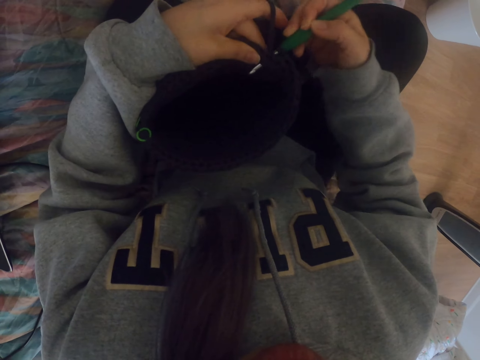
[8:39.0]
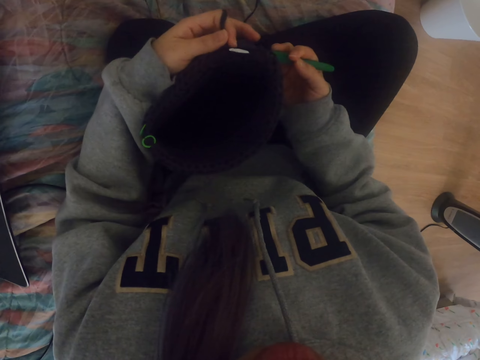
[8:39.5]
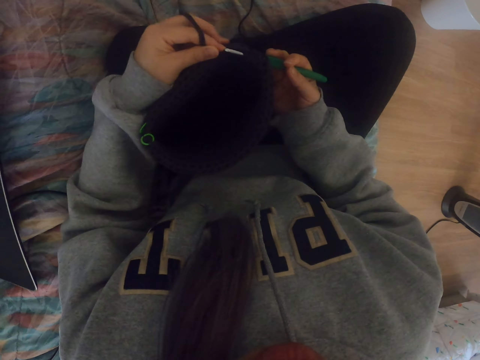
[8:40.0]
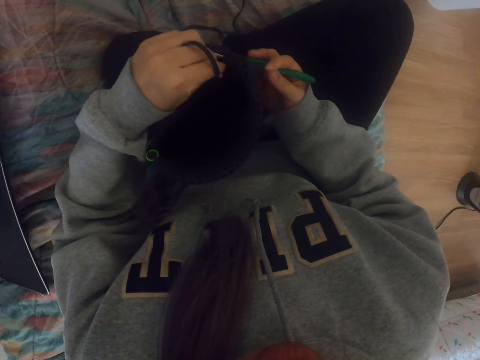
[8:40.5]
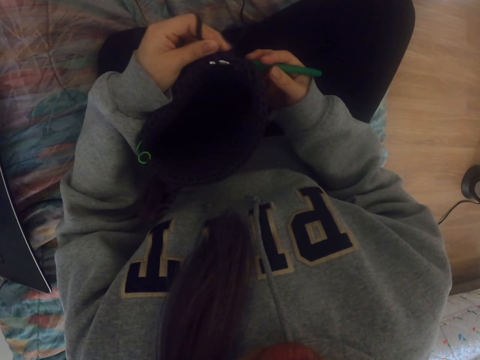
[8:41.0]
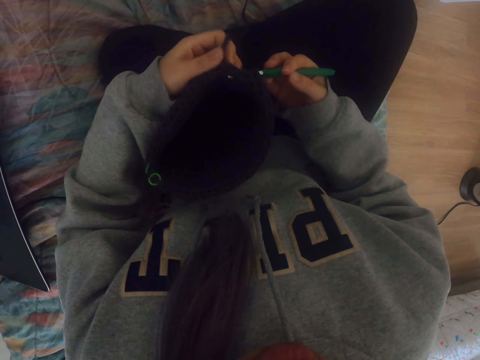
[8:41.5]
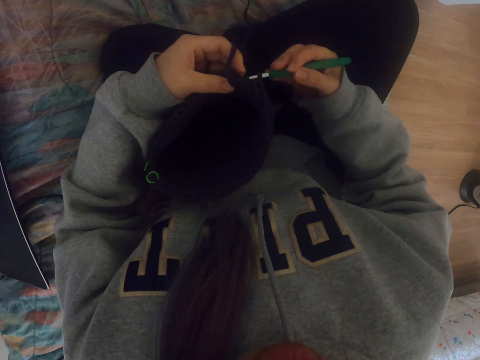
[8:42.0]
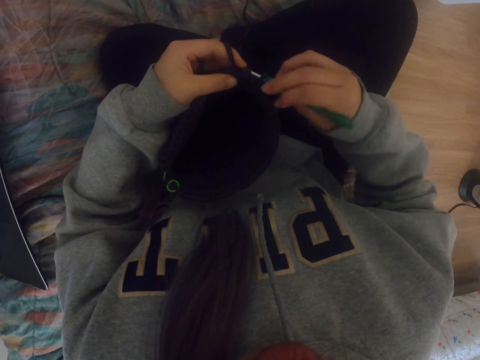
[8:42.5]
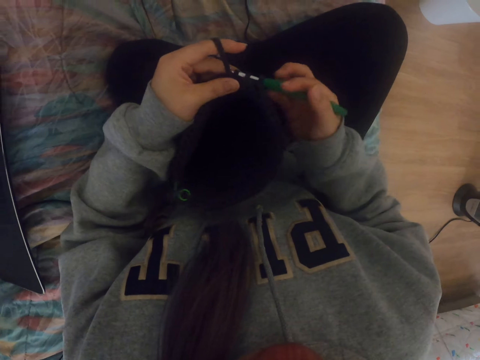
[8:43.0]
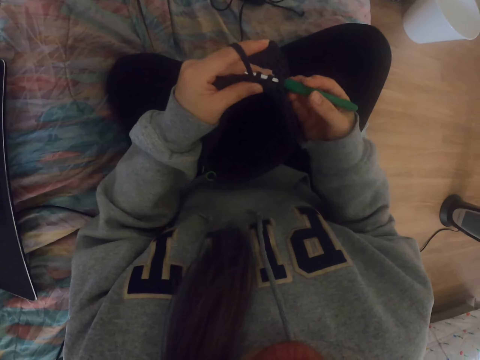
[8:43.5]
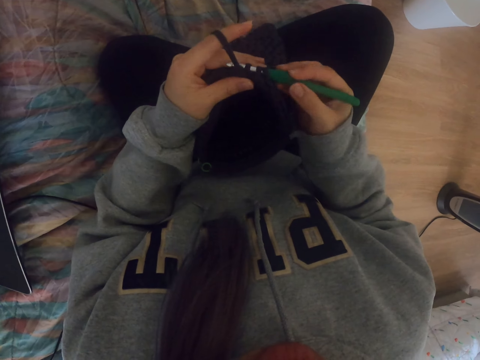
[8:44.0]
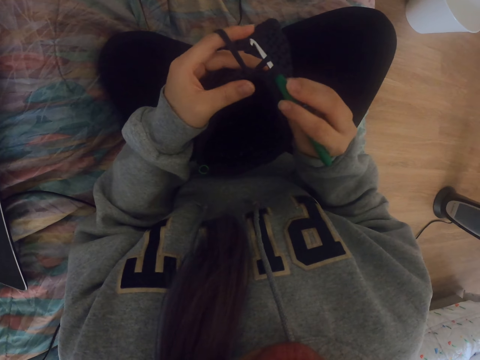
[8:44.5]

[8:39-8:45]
The camera wearer crochets a bag.

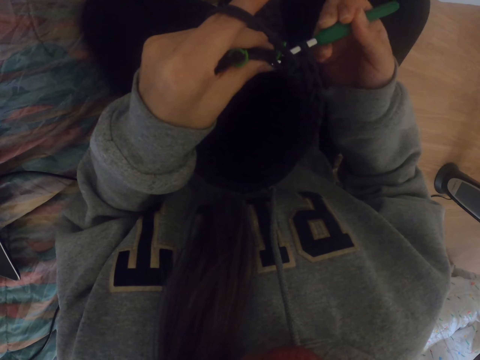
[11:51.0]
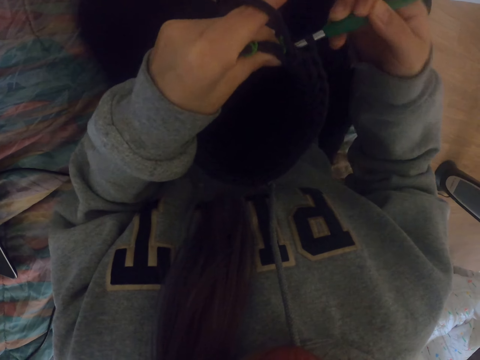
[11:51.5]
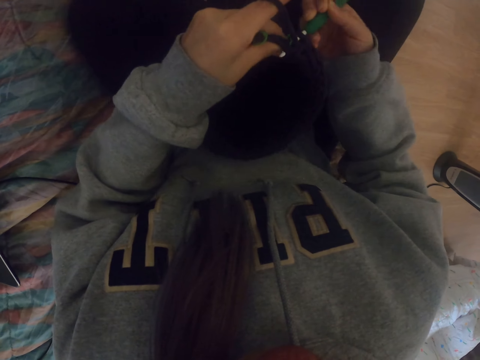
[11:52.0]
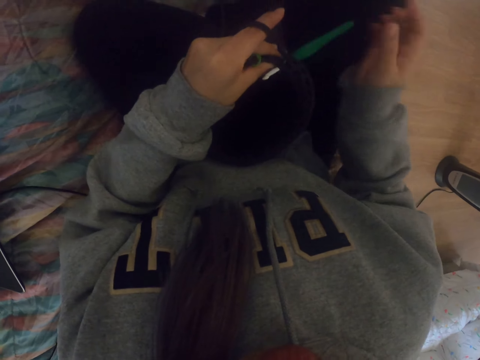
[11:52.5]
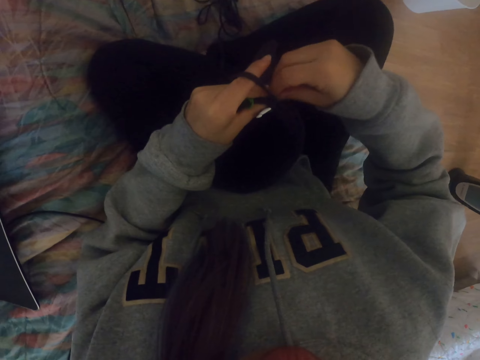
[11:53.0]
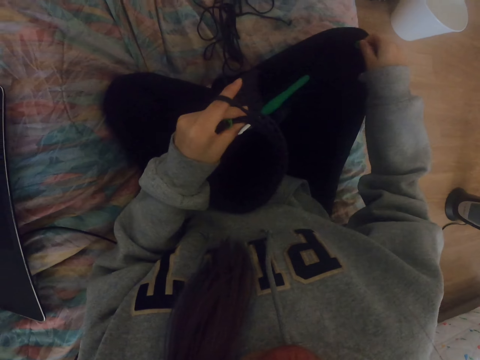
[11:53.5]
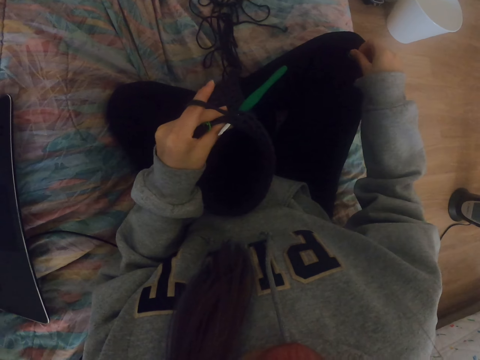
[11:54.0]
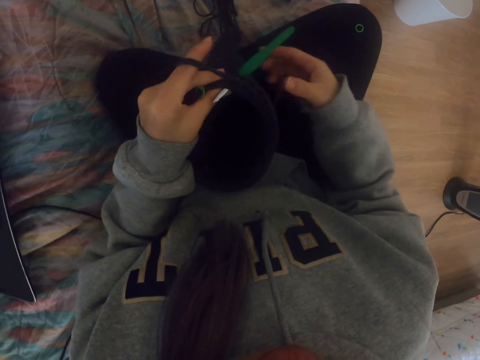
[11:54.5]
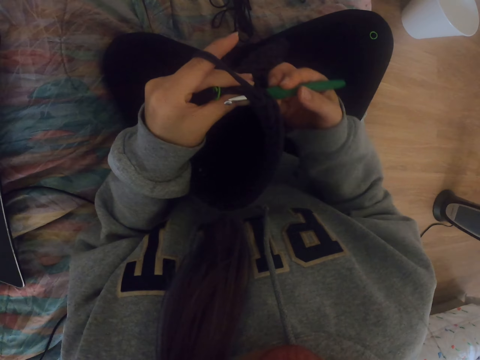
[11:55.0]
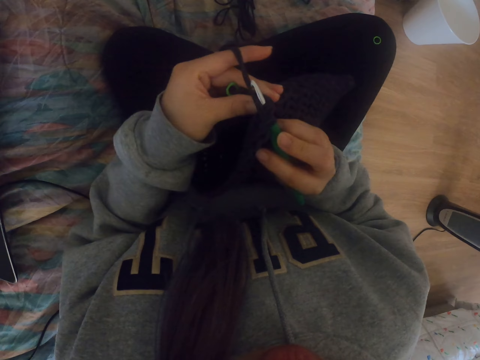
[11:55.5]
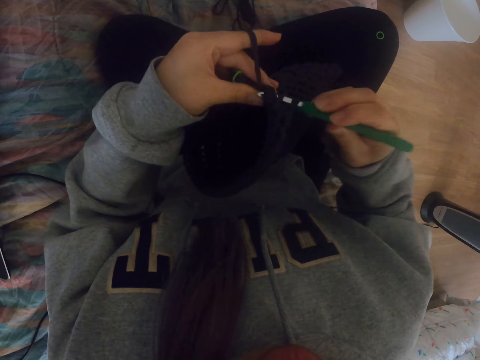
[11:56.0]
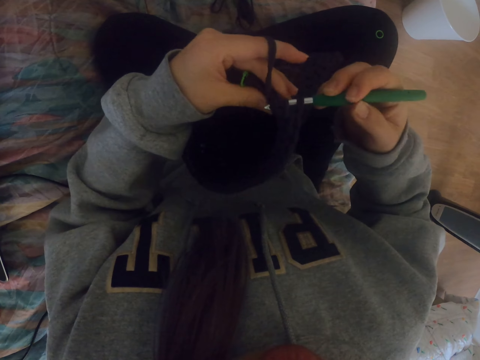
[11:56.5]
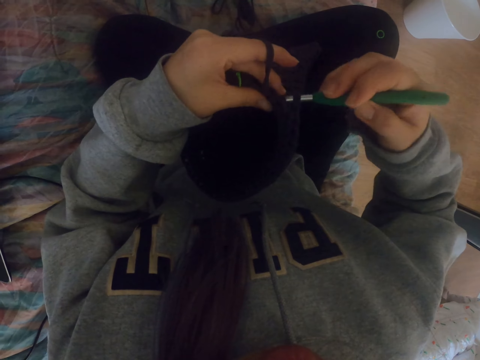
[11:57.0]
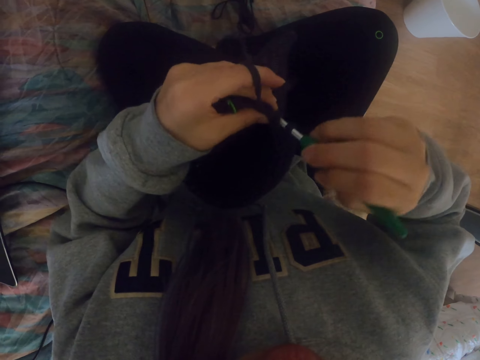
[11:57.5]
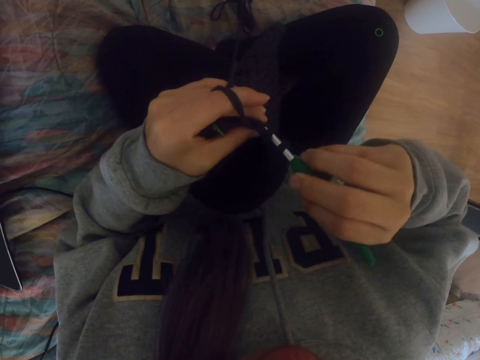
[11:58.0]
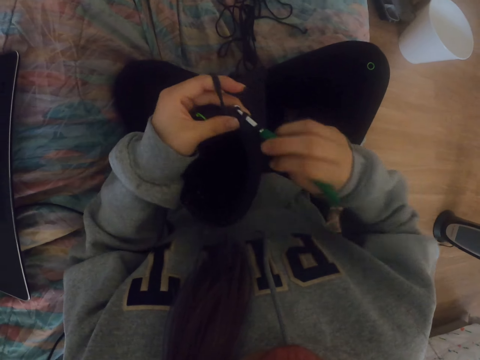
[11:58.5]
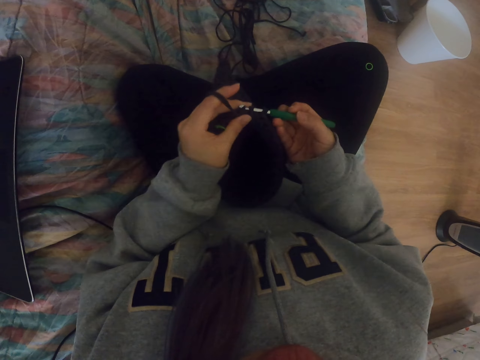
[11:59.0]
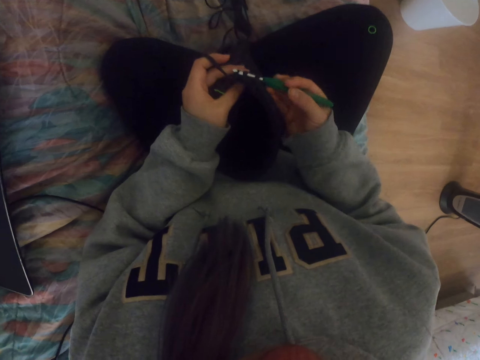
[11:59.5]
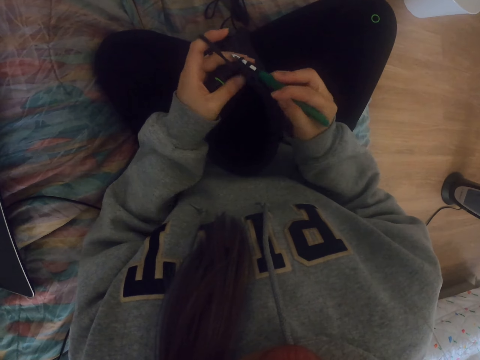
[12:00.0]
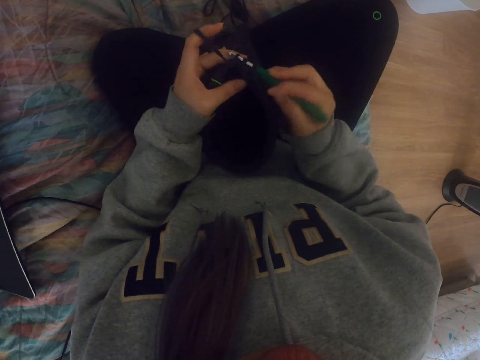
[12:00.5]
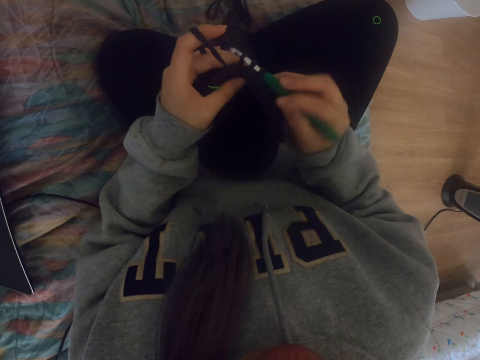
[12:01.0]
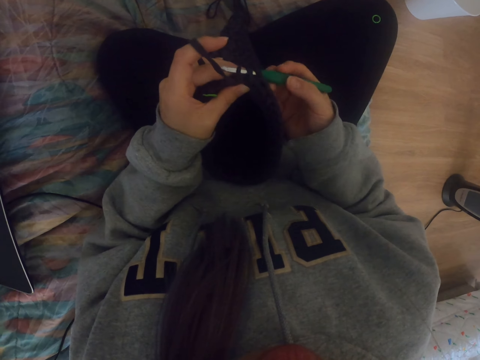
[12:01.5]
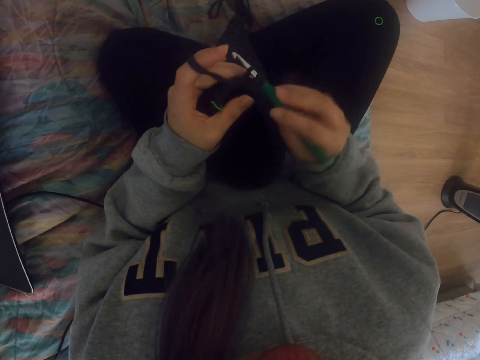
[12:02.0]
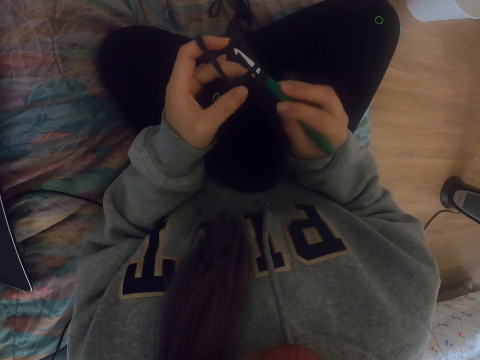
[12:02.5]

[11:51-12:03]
The camera wearer removes a small rubber band from the fabric. They put the small rubber band on the knee. They knit the fabric with a crochet.

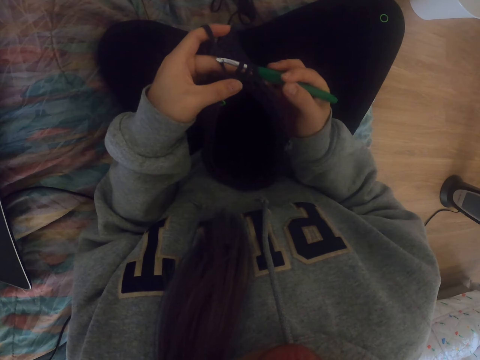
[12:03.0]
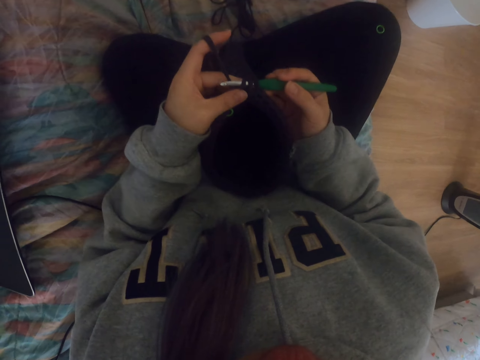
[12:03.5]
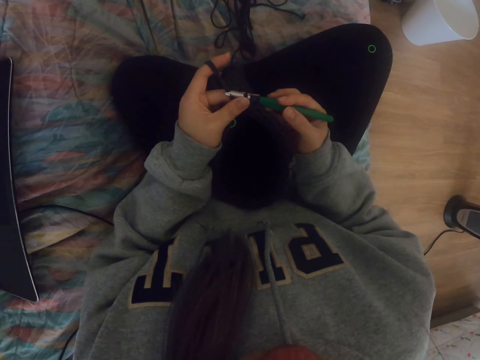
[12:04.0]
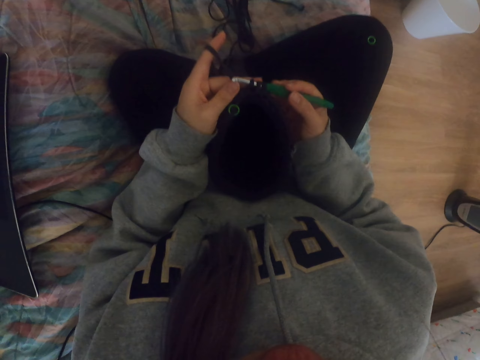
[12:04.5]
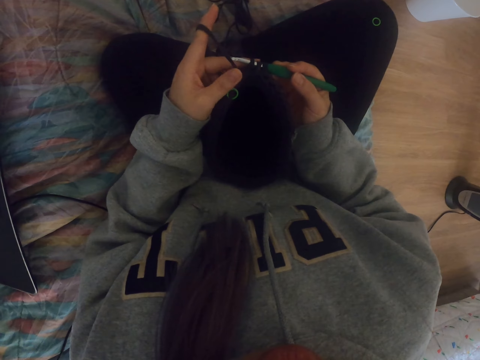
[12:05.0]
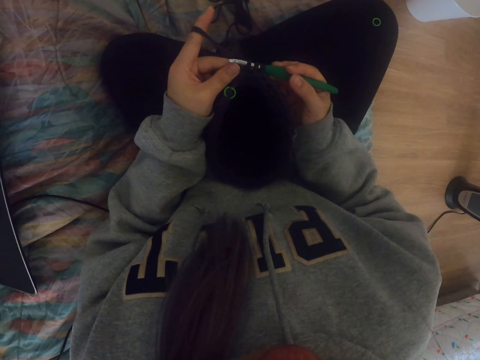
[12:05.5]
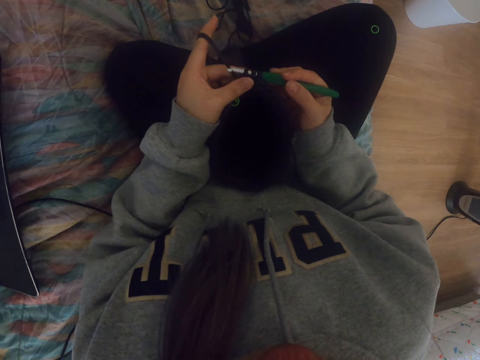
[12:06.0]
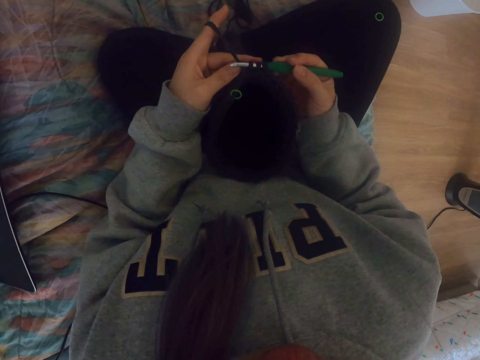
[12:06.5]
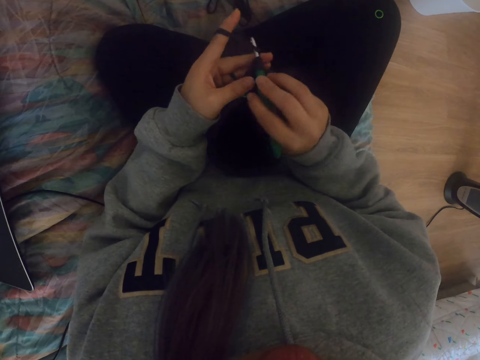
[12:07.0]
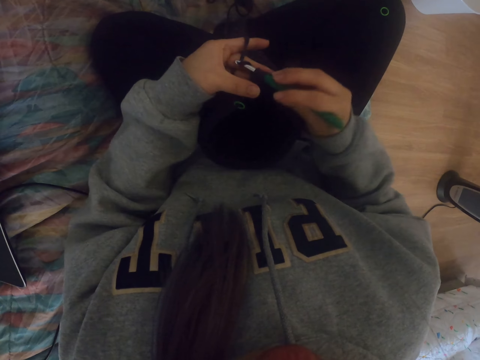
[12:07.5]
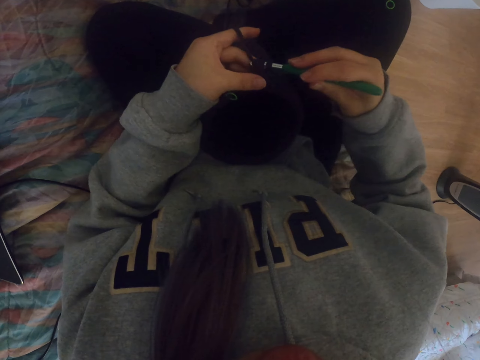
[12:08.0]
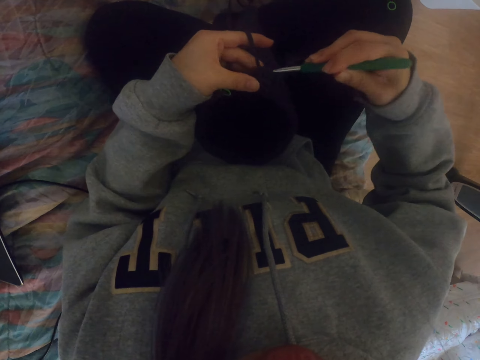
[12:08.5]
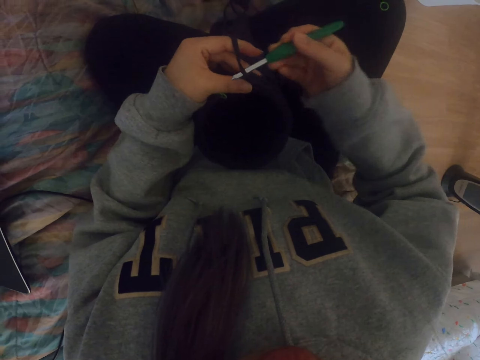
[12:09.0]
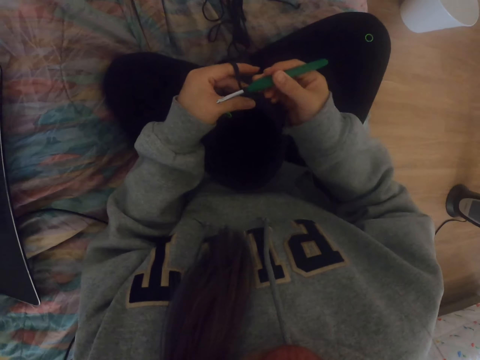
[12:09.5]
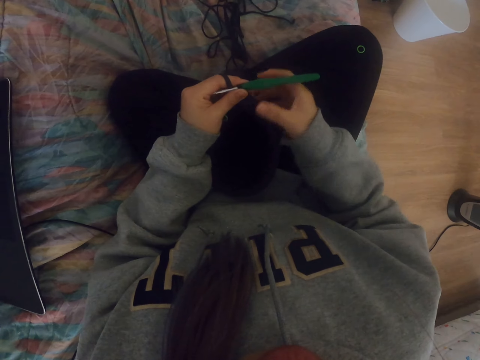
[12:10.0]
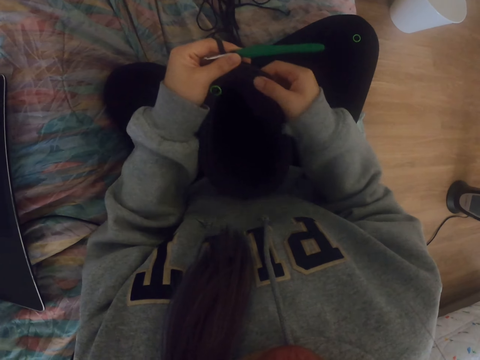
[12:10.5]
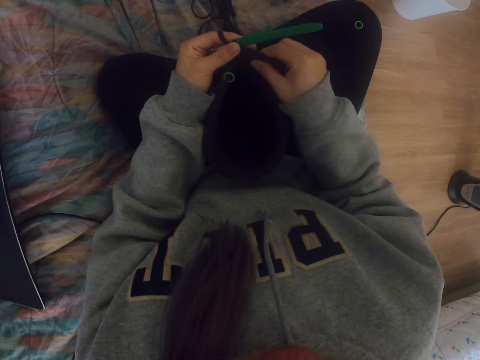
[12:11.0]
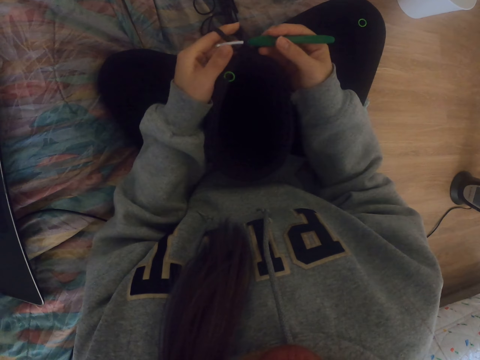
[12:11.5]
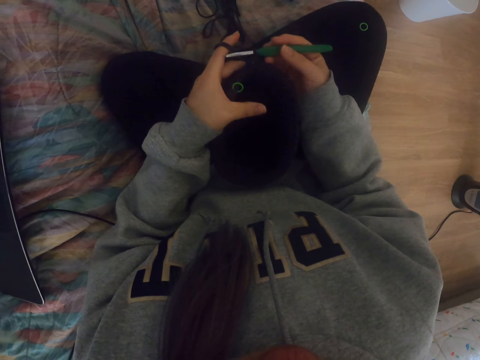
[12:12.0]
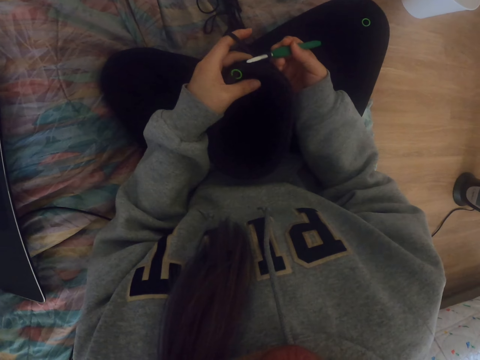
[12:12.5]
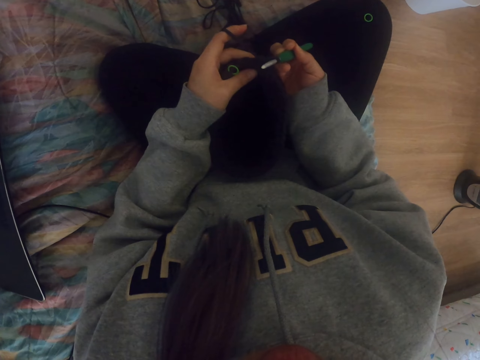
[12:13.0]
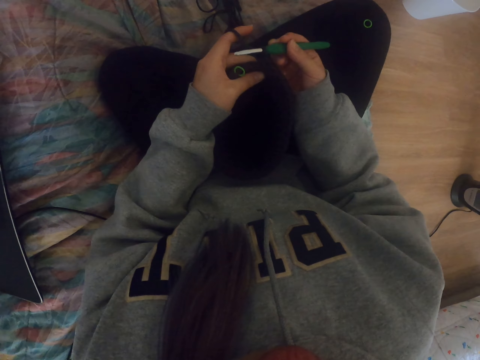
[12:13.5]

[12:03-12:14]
The camera wearer lifts the fabric.
